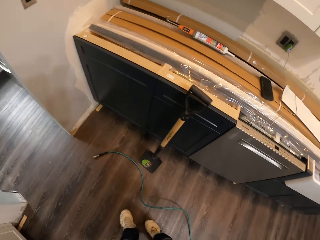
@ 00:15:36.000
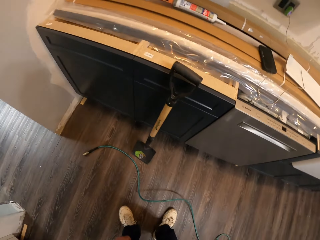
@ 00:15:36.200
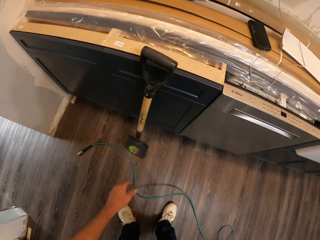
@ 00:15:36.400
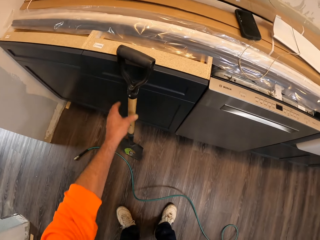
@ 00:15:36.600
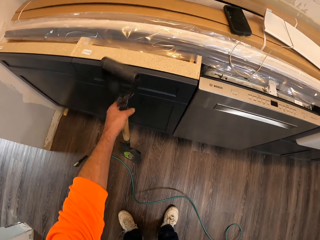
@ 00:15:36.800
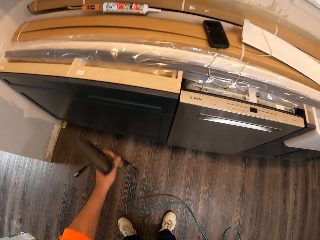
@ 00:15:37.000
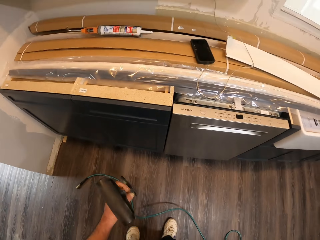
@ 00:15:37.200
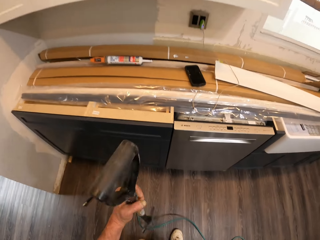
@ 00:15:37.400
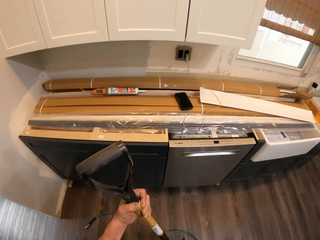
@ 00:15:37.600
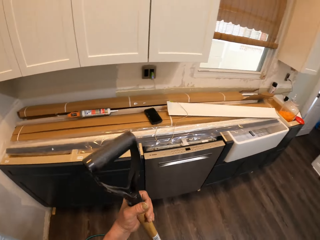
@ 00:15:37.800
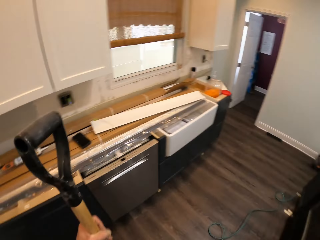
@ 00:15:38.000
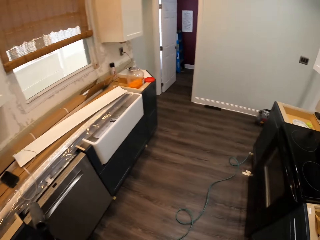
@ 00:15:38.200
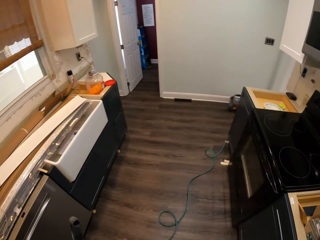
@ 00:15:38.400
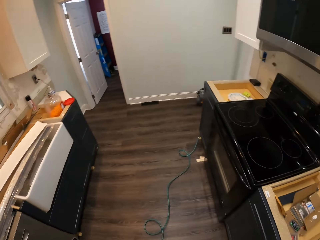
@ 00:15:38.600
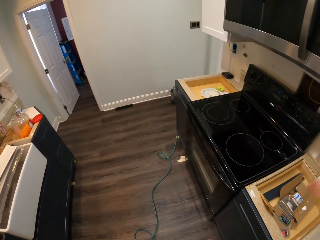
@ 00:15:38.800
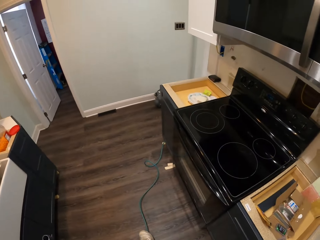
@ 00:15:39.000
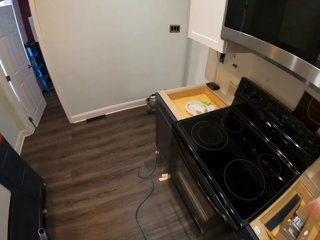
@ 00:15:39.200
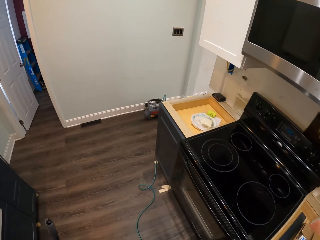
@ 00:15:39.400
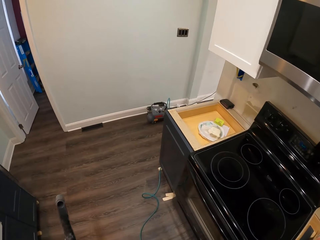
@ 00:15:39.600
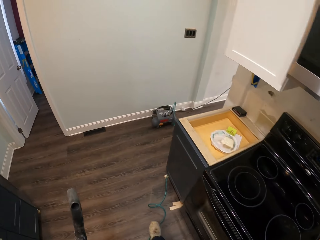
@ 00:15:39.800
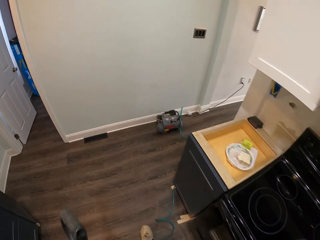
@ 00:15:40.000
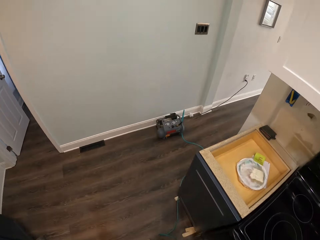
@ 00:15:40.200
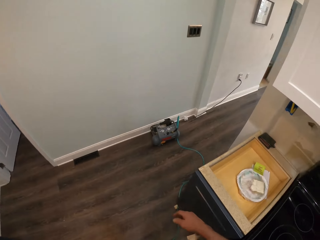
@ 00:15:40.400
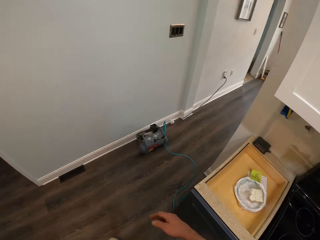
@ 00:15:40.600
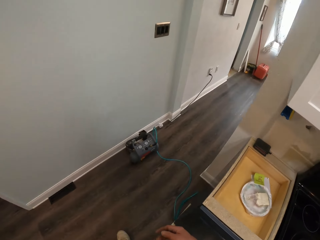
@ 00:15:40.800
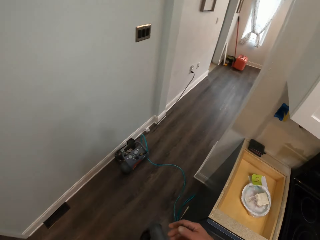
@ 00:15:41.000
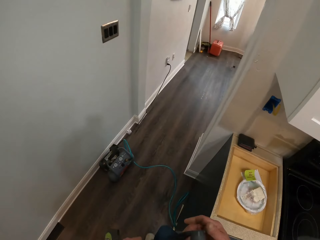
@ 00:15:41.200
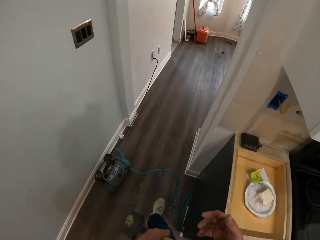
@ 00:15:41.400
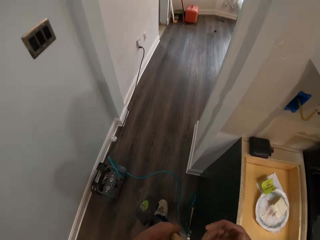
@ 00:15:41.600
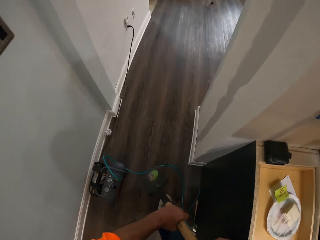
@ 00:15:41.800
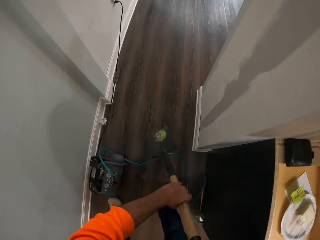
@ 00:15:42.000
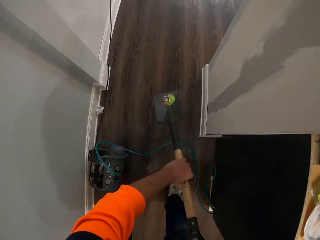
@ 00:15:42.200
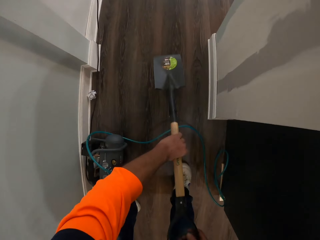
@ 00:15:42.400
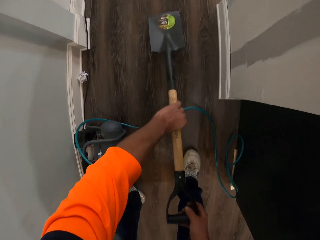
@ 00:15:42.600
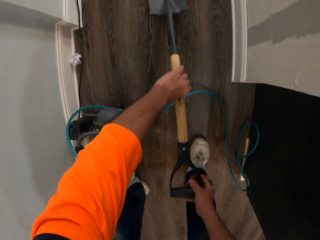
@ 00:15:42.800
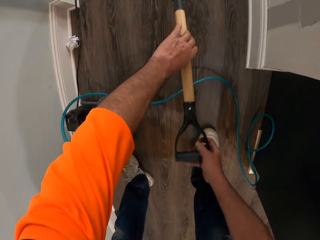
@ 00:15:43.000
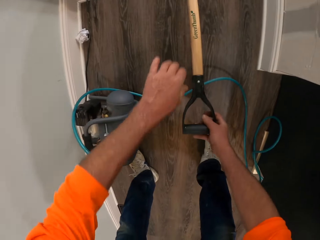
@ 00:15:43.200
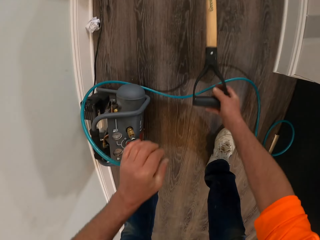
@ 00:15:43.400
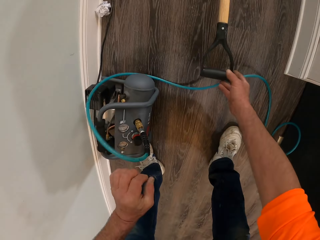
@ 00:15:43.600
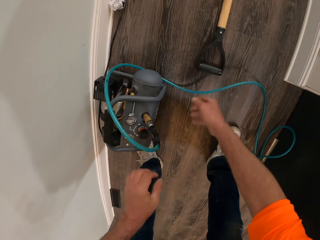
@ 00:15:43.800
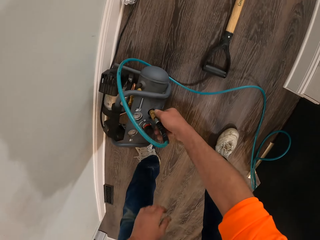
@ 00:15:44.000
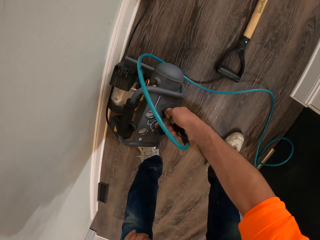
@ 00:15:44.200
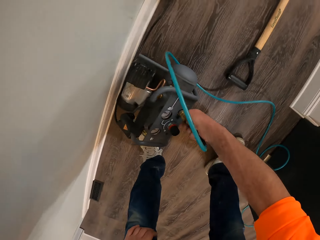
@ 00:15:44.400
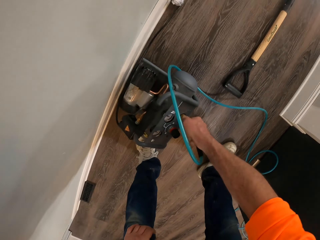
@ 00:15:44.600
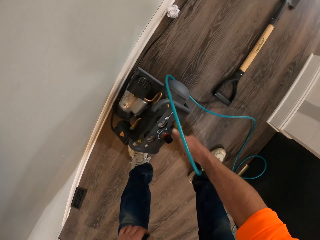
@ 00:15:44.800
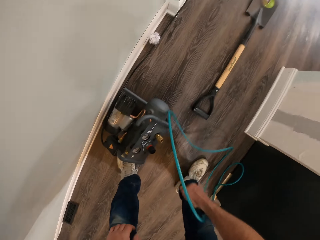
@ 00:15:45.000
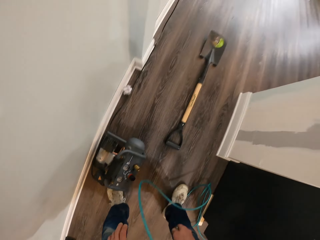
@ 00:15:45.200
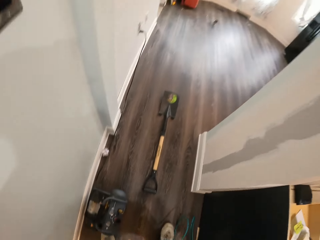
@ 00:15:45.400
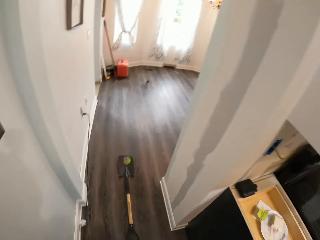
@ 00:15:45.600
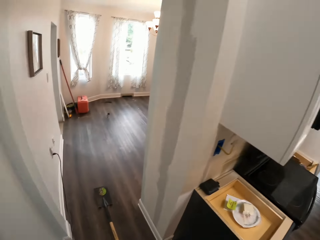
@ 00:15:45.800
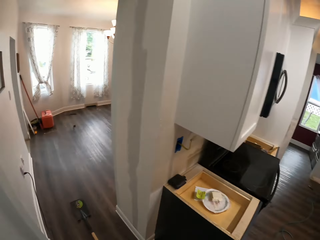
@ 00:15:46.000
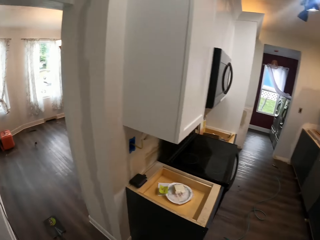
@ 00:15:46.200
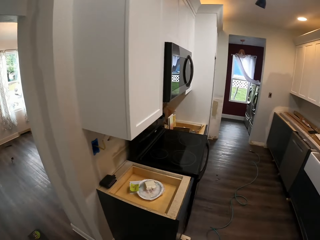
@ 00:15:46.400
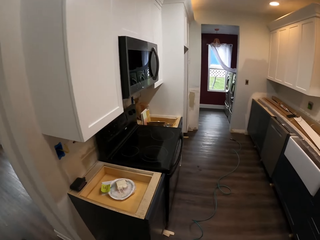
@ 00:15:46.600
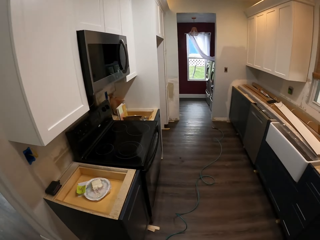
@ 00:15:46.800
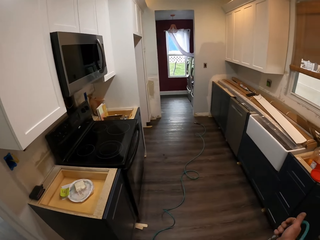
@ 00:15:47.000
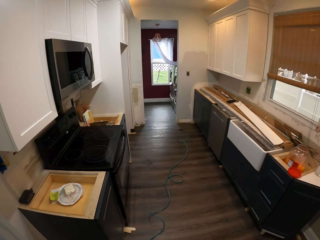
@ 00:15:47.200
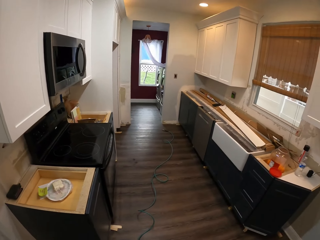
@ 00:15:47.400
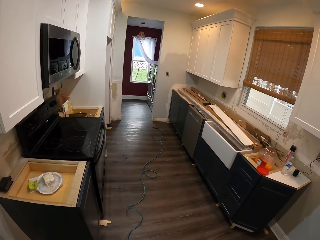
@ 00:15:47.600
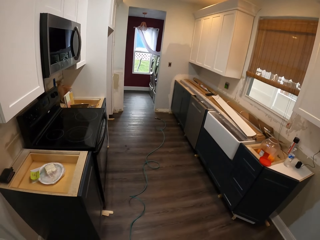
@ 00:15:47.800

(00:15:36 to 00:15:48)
The camera wearer picks up a shovel with his left hand. He walks out of a kitchen. He drops the shovel on the floor with his left hand. He disconnects a hose from a machine with his left hand. He walks back to the kitchen.

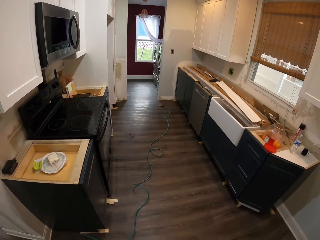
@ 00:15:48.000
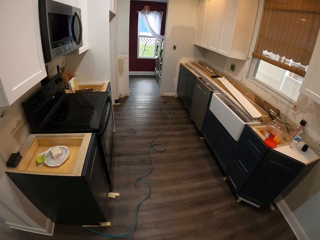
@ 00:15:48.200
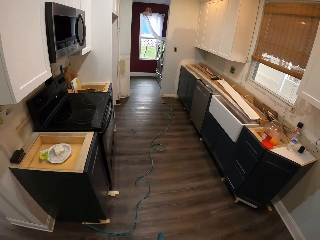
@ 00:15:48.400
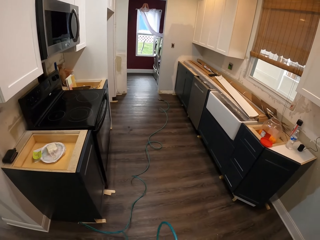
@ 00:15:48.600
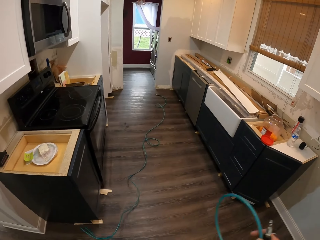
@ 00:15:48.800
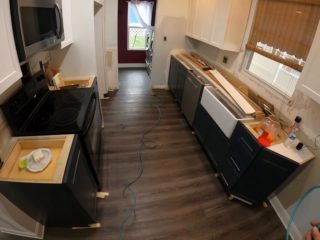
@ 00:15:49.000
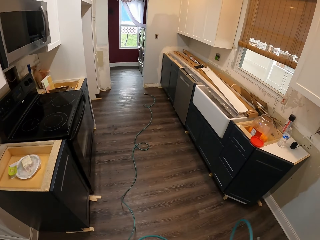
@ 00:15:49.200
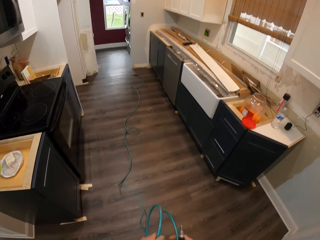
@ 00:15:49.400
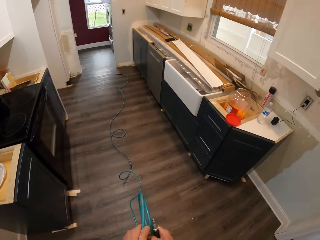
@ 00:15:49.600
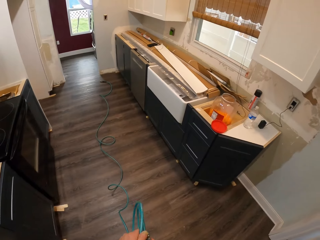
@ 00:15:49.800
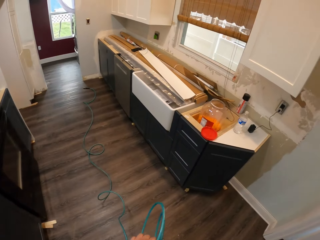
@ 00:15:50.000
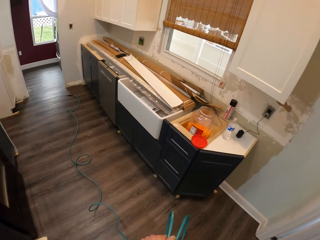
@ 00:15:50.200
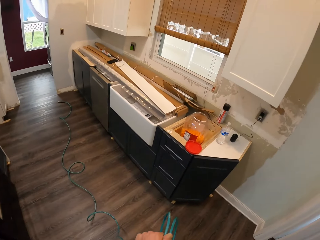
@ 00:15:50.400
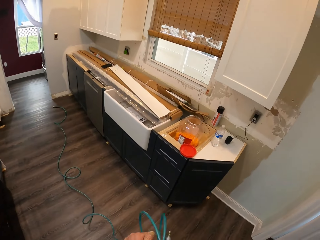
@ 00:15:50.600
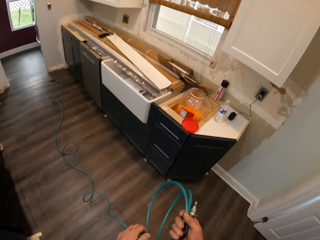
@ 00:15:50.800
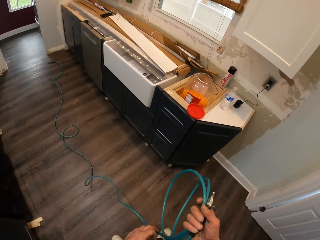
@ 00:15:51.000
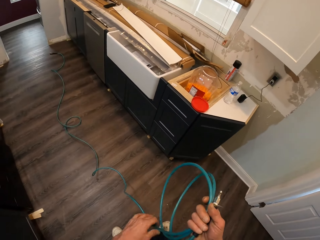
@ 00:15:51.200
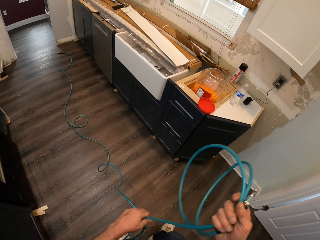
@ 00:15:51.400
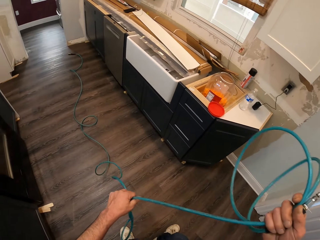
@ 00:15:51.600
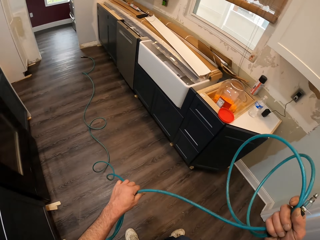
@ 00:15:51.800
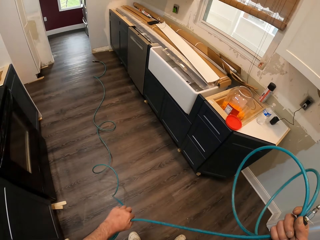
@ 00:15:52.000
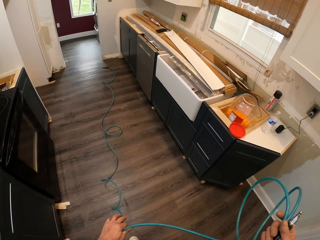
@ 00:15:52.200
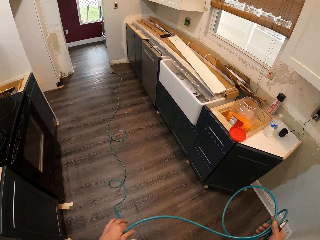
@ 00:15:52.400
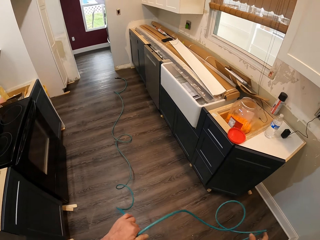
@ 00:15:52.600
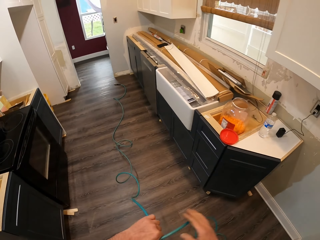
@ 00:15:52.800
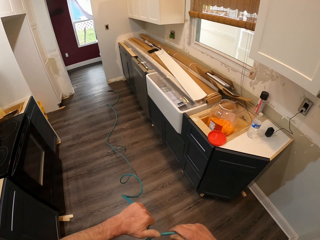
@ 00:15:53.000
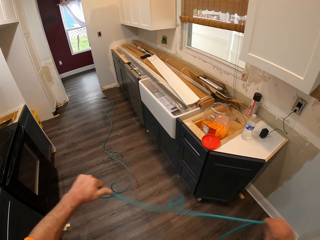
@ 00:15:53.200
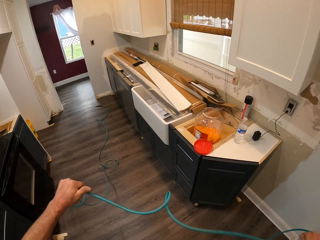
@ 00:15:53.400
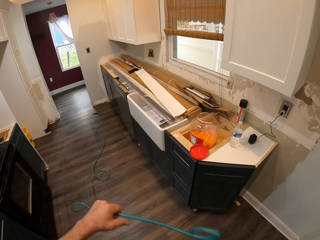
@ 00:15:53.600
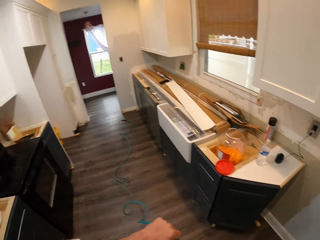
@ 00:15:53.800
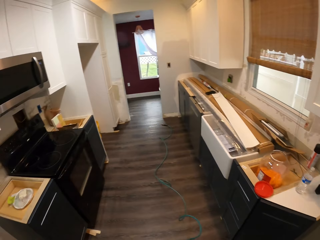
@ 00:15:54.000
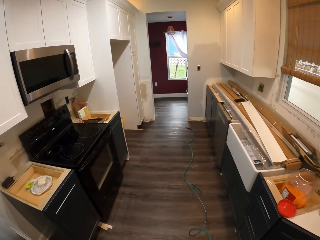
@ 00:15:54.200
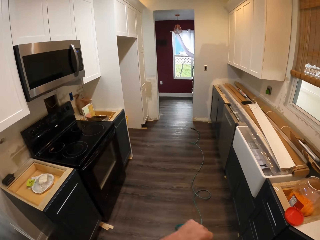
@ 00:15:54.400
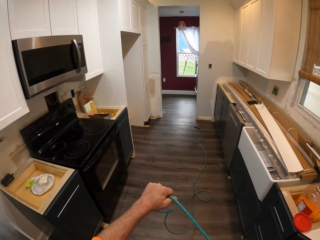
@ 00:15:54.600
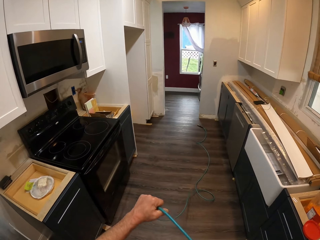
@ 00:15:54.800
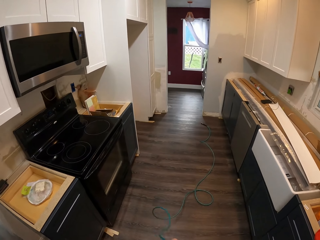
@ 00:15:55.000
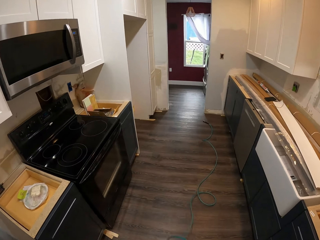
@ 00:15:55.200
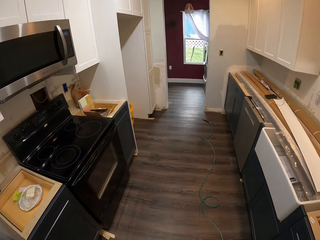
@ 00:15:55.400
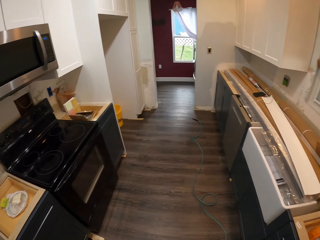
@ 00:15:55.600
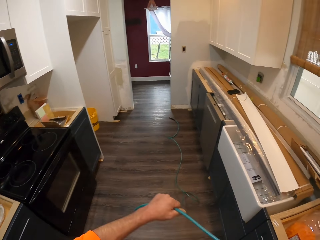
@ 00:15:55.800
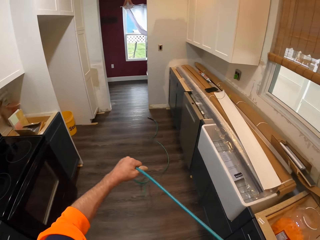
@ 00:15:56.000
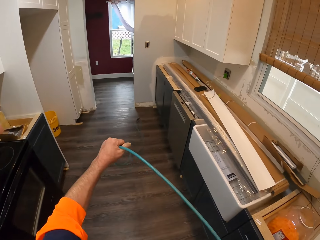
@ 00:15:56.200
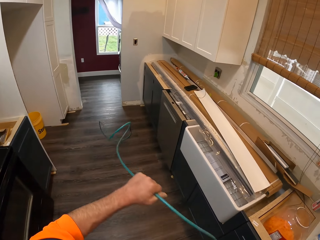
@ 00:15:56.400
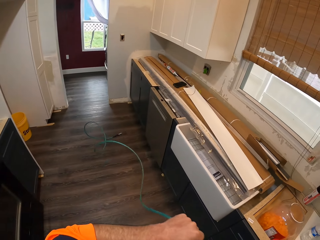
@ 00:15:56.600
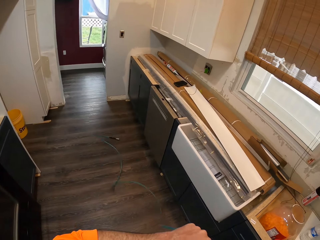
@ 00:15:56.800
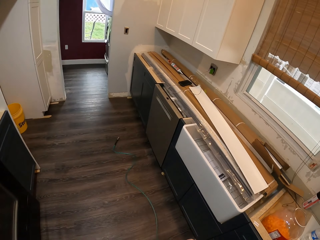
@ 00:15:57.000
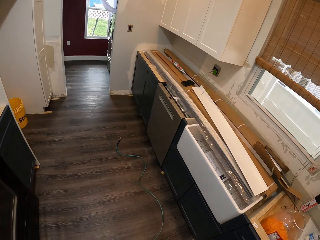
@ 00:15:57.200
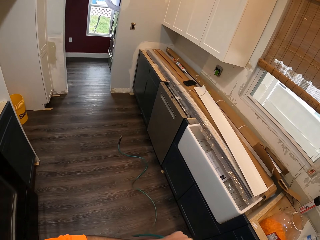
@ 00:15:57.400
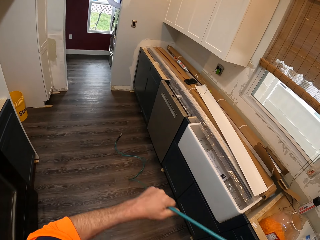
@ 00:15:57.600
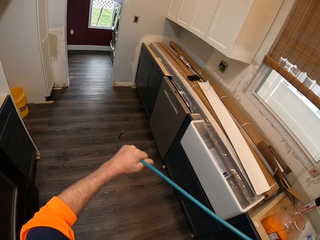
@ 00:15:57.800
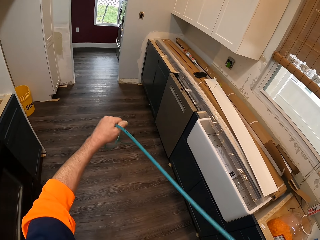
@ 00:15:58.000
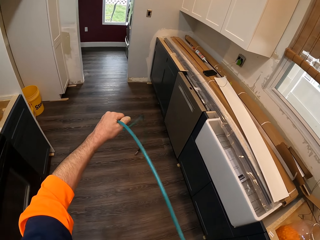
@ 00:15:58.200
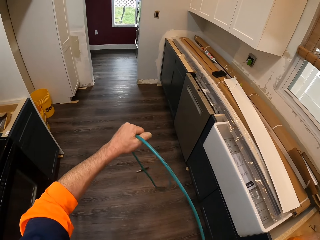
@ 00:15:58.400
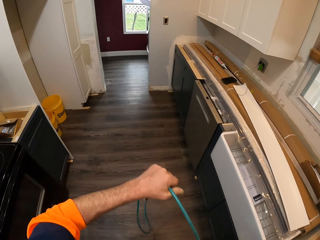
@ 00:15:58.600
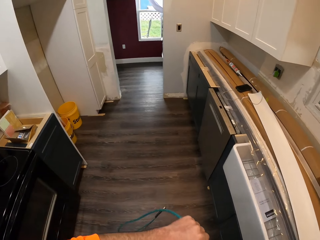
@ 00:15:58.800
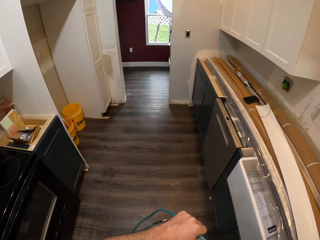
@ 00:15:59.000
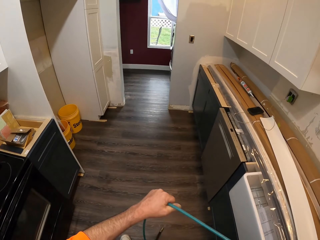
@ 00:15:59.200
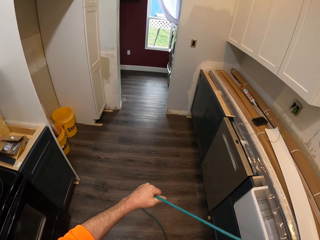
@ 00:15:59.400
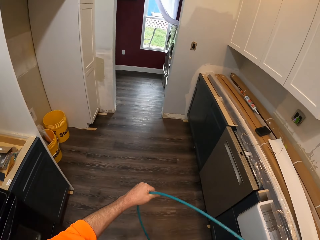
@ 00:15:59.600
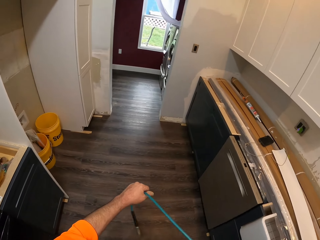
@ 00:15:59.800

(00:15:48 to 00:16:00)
The camera wearer folds the hose with both hands.
